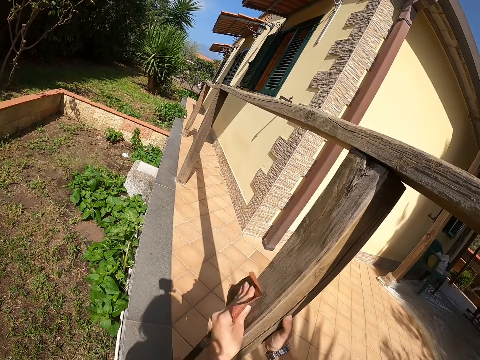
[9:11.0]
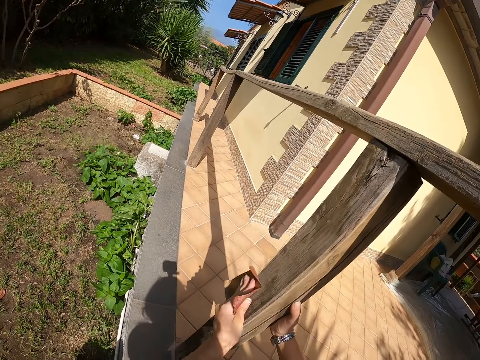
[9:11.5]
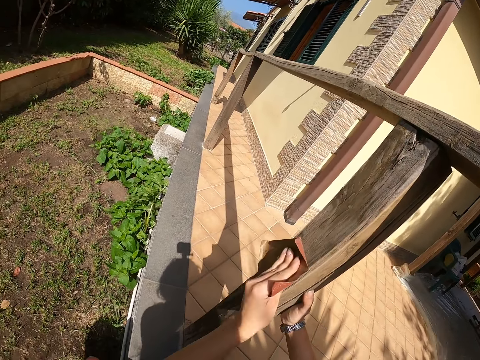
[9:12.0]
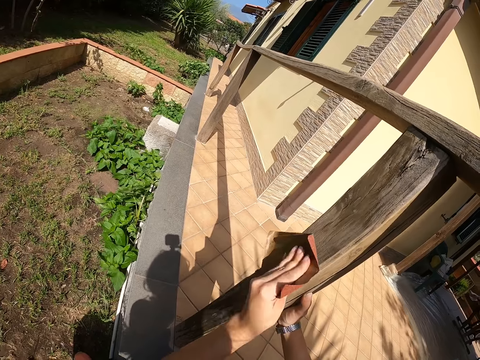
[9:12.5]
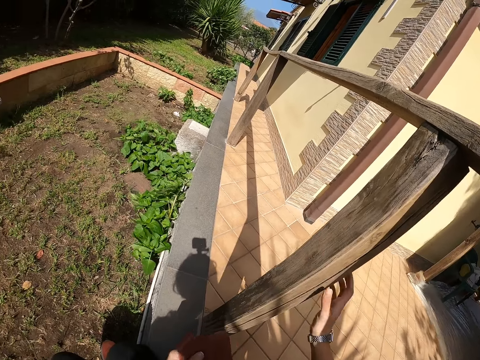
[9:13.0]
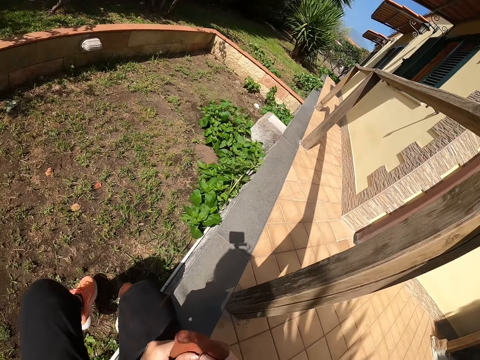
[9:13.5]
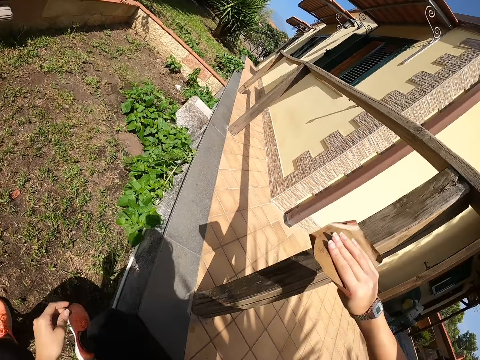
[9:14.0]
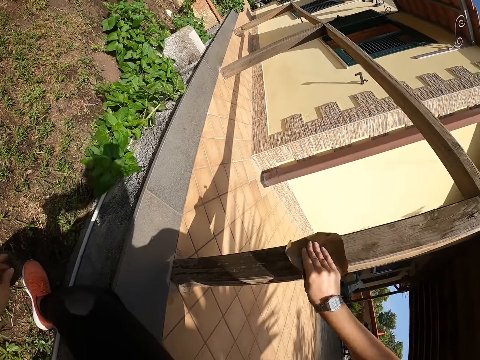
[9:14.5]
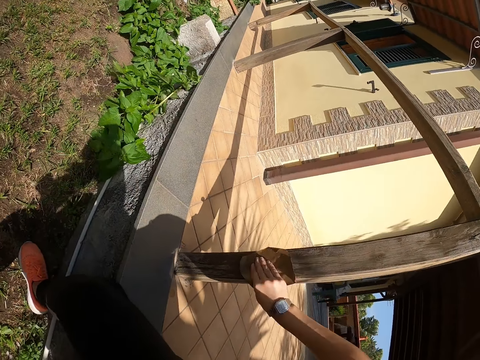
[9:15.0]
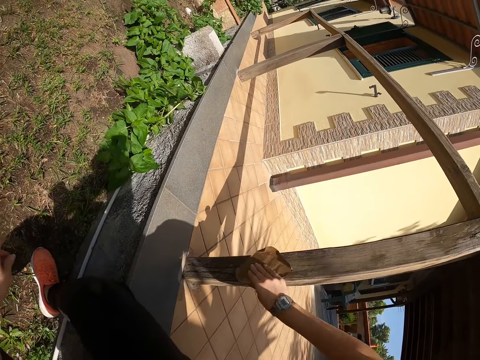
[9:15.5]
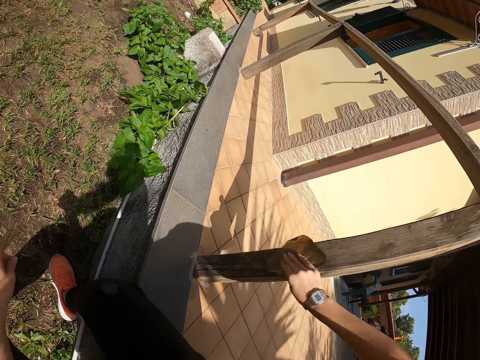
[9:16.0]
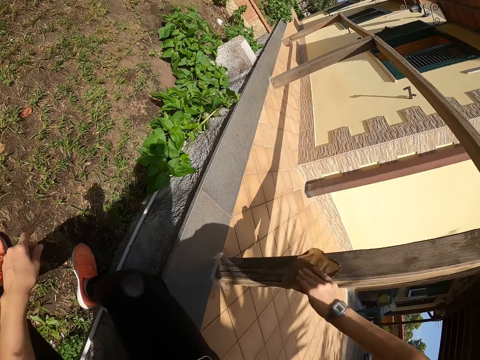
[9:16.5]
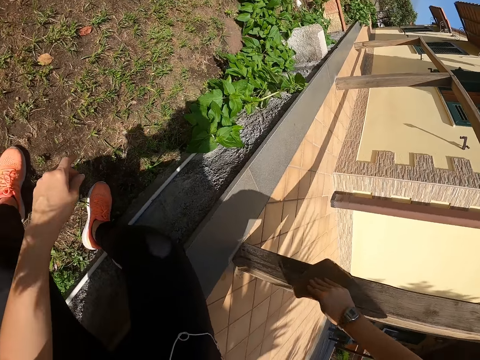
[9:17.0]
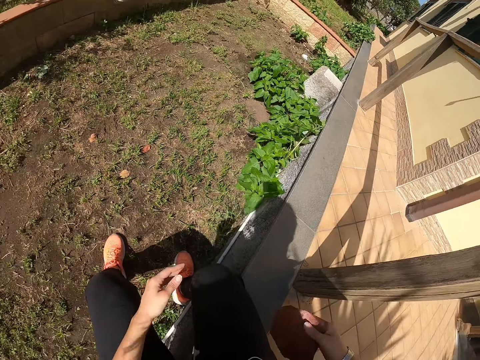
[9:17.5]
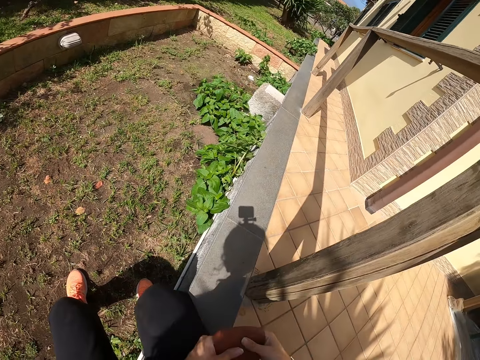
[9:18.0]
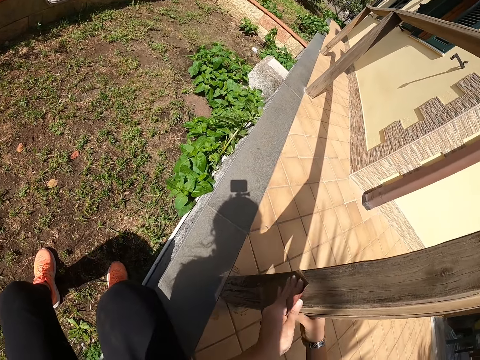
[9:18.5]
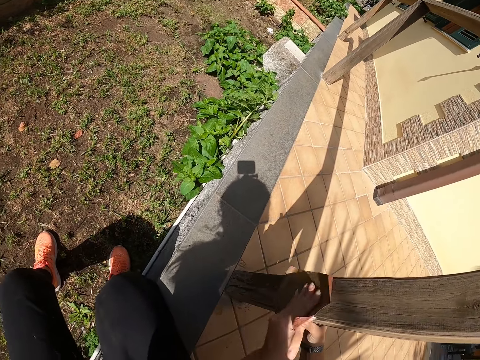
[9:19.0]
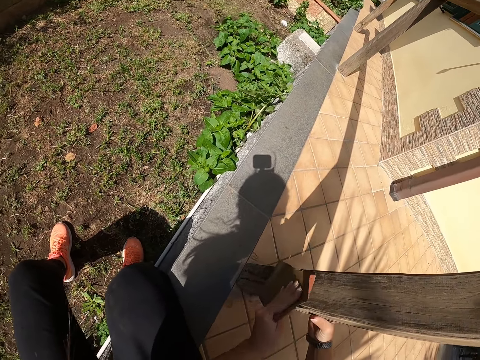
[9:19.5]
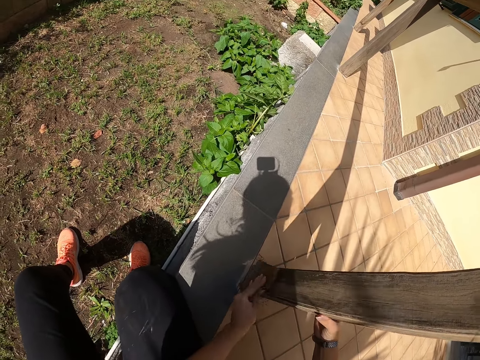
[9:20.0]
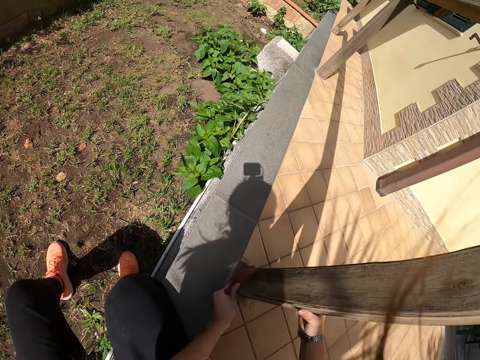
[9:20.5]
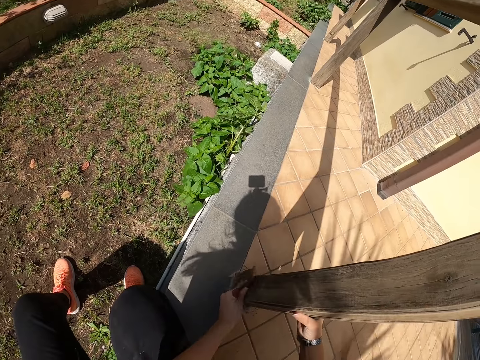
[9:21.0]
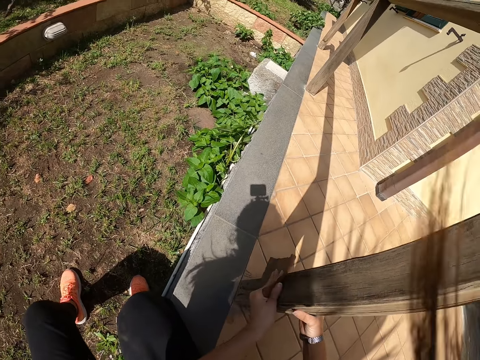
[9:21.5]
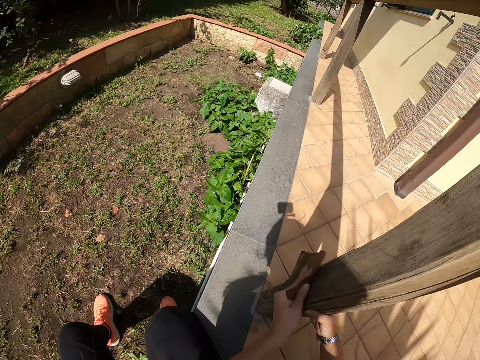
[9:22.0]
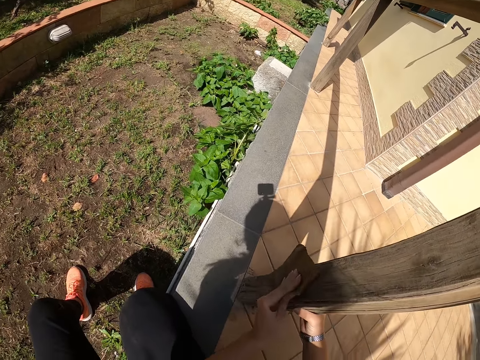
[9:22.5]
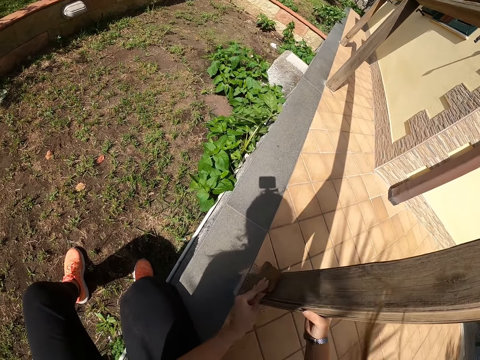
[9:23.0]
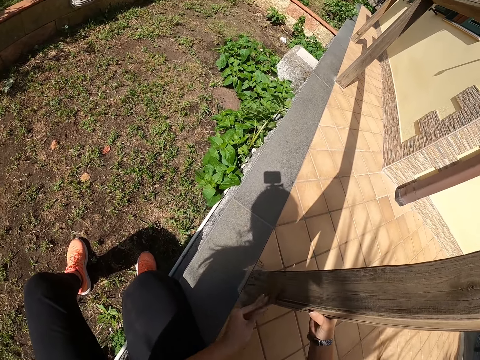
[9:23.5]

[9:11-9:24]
The camera wearer switches the sandpaper from her left hand to her right hand. She smoothens the wooden railing with the sandpaper in her right hand. She switches the sandpaper from her right hand to her left hand. She smoothens the wooden railing with the sandpaper in her left hand.

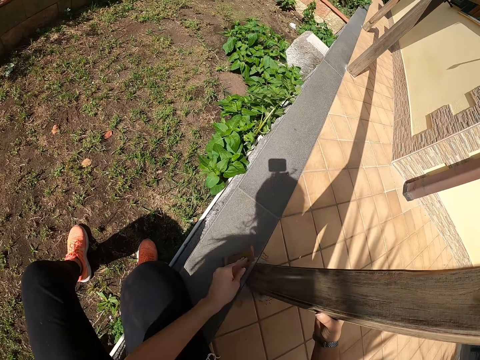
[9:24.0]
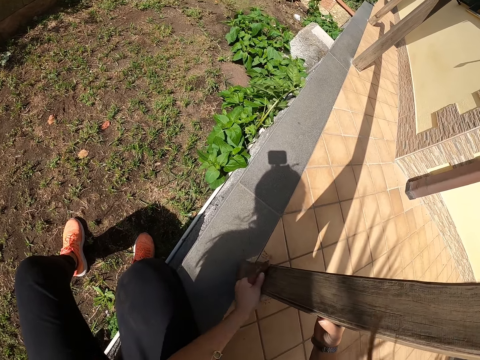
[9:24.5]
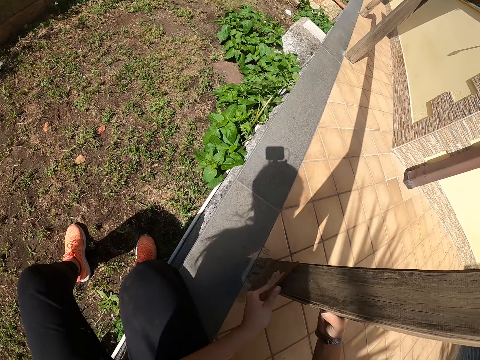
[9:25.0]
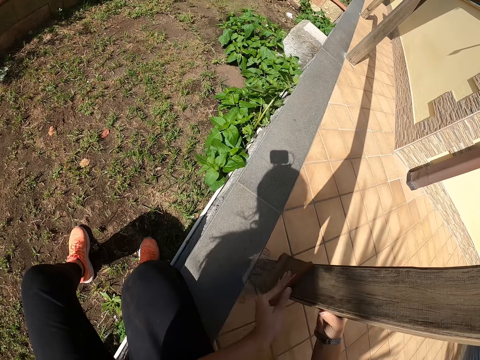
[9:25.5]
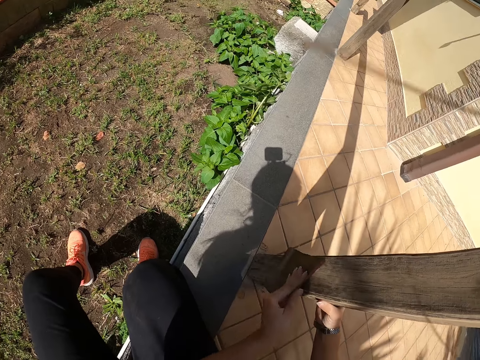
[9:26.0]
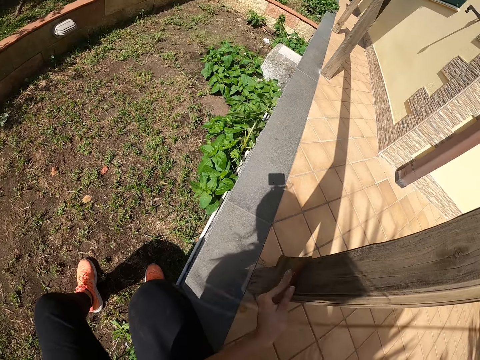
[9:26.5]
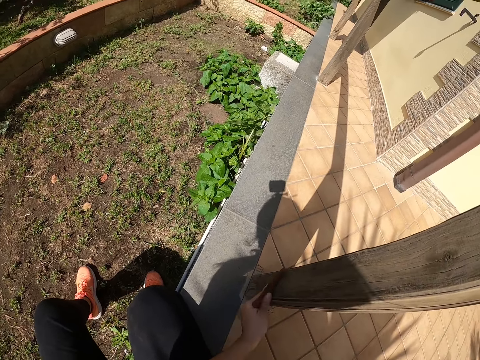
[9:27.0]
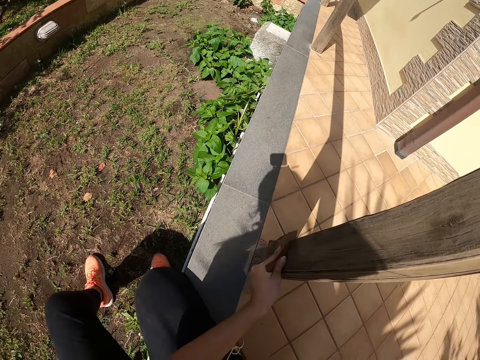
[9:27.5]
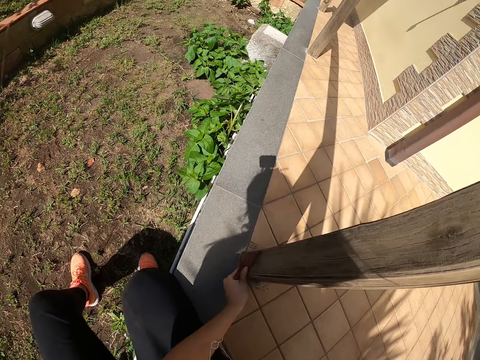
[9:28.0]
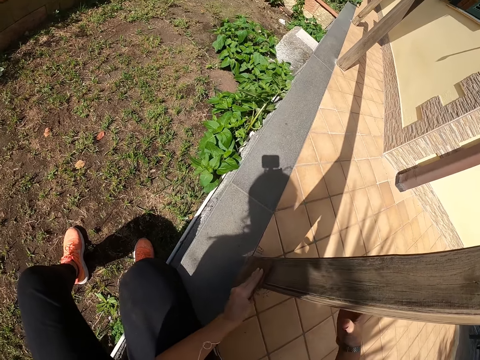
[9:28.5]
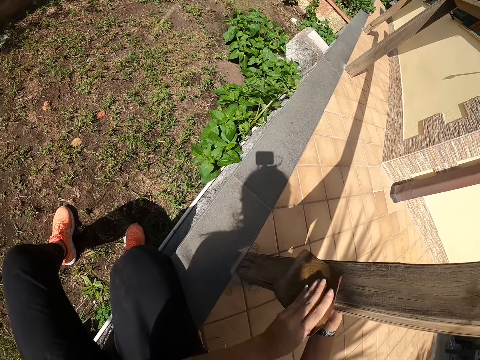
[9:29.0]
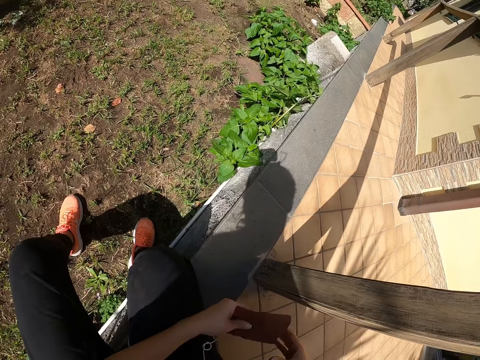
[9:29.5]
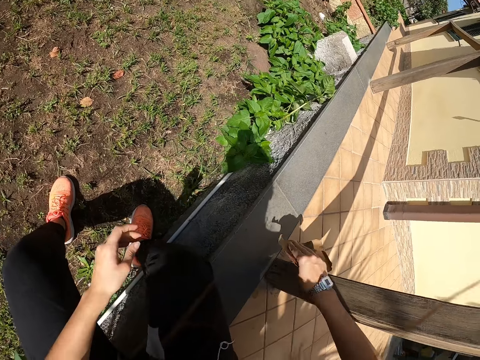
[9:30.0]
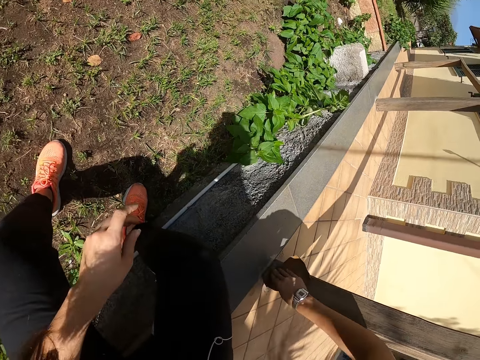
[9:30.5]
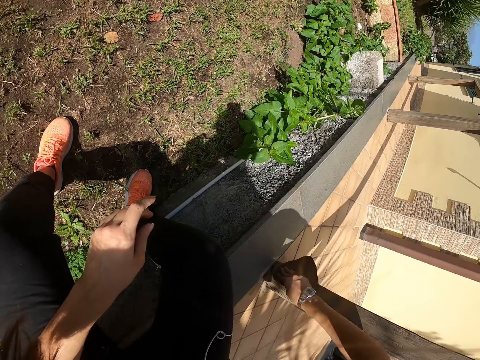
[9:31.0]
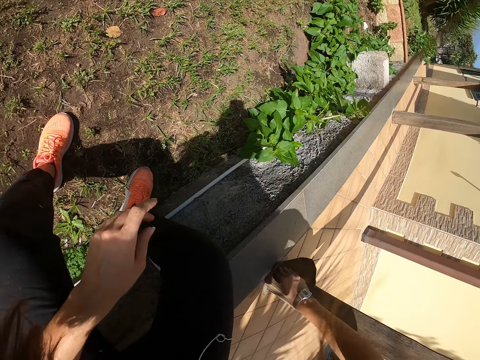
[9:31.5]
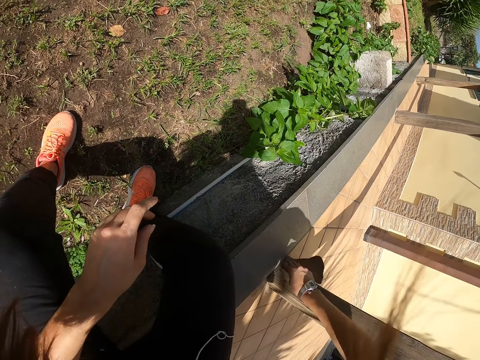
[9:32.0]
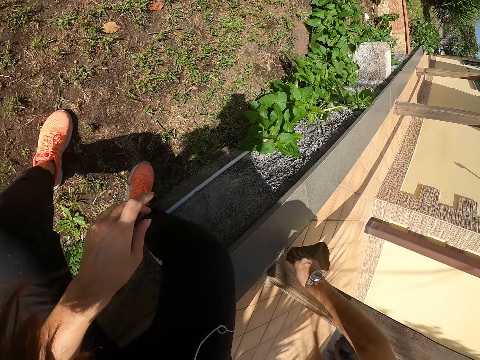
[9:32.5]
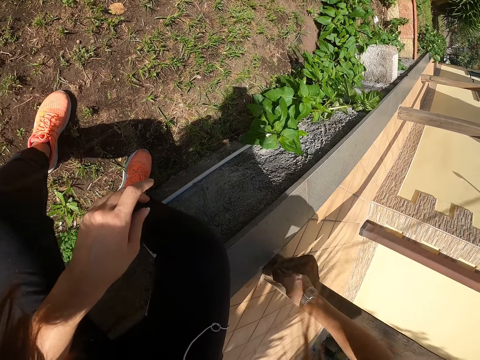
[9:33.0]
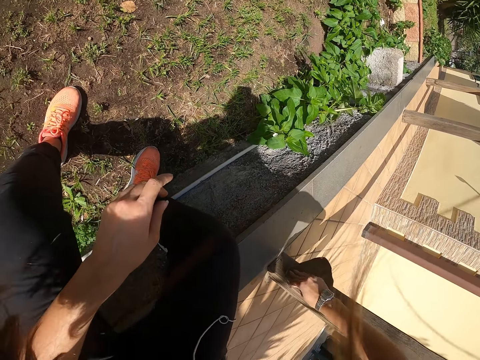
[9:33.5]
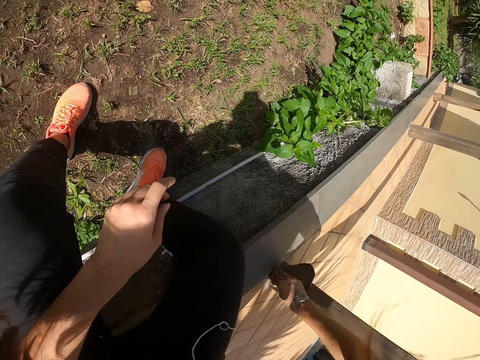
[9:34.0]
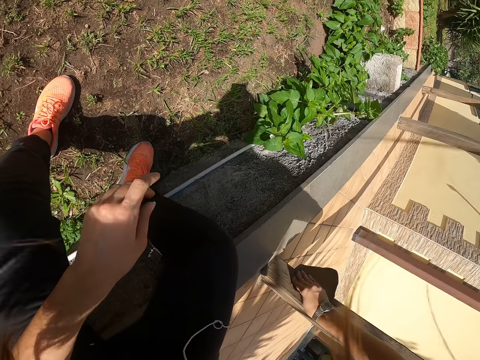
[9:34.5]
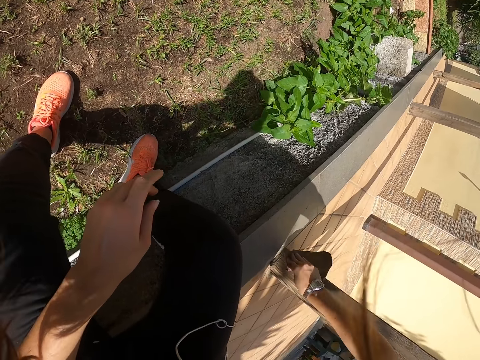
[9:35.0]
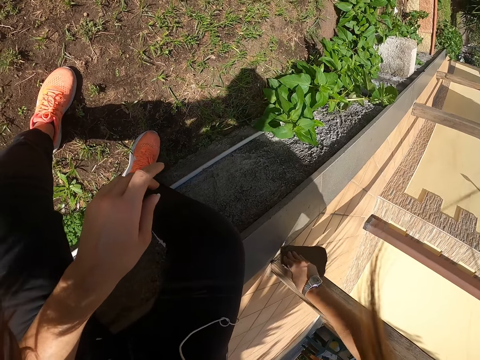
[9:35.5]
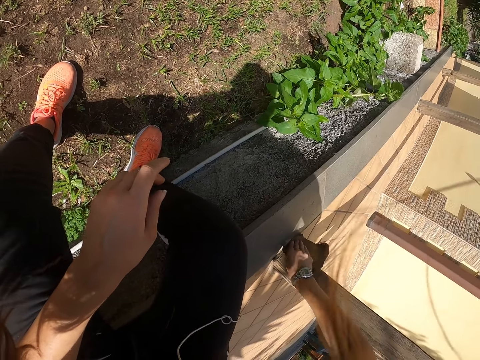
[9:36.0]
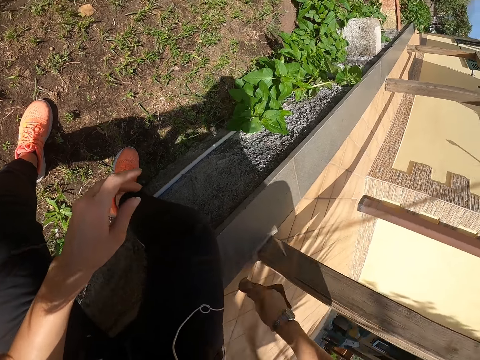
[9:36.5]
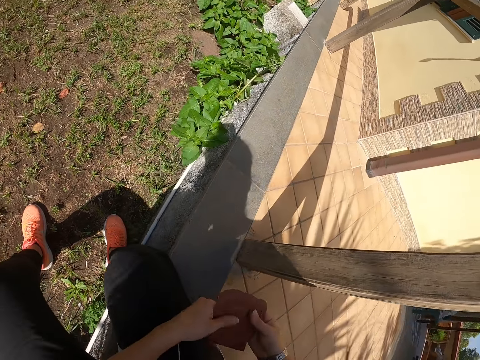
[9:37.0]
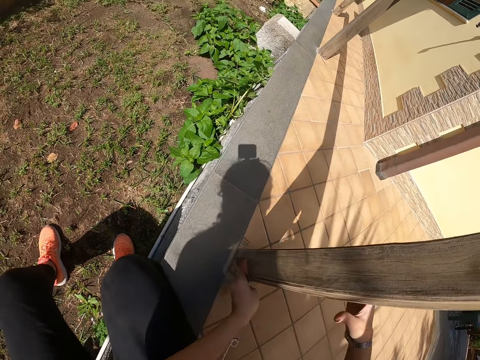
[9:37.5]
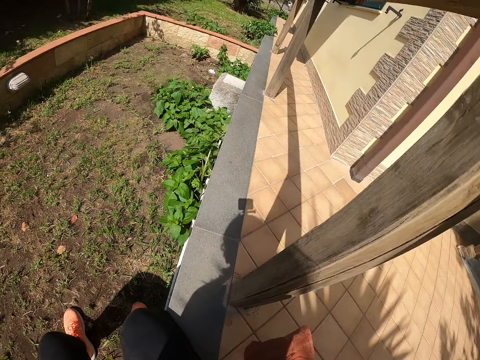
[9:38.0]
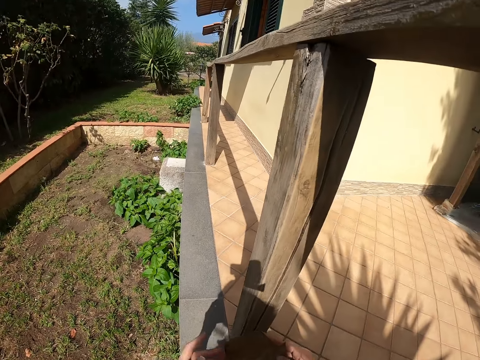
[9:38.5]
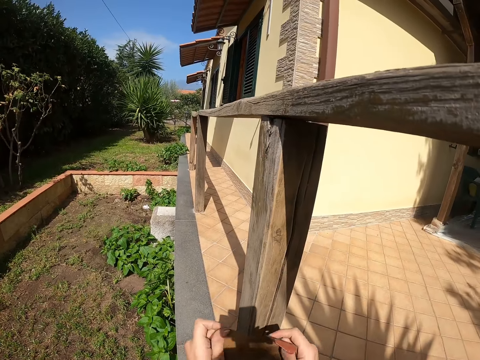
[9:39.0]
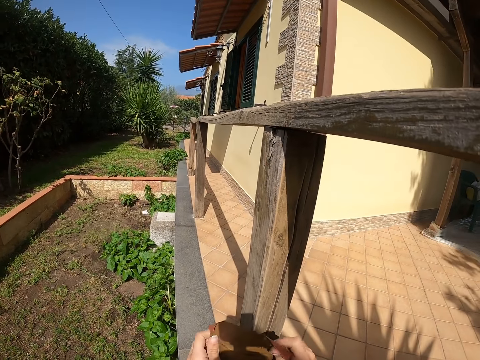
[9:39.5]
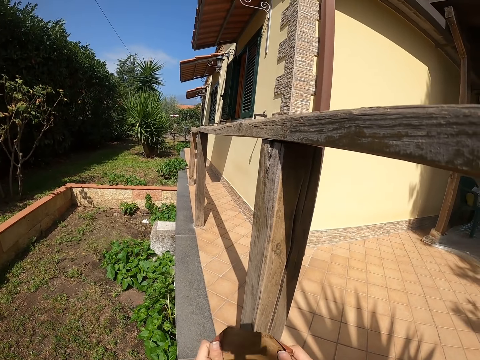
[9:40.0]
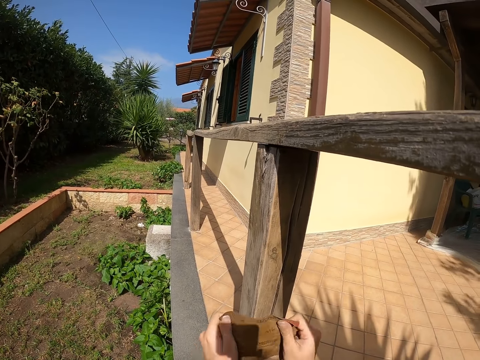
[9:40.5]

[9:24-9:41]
The camera wearer puts their hand in their pocket. They remove their hands from their pocket. They place their hand on the wood. They switch the sandpaper from their left hand to their right hand. They smoothen the wooden railing with the sandpaper in their right hand. They switch the sandpaper from their right hand to their left hand. They smoothen the wooden railing with the sandpaper in their left hand. They exchange the sandpaper to the other hand. They hold the sandpaper with both hands.
